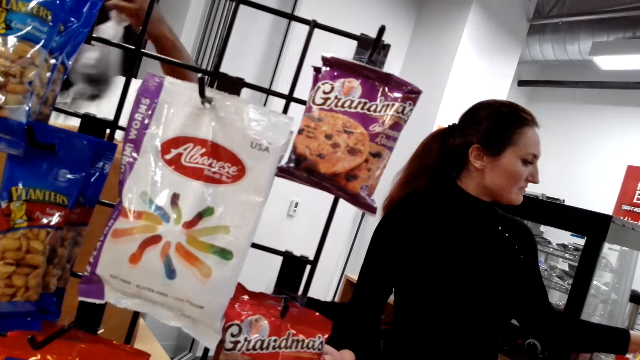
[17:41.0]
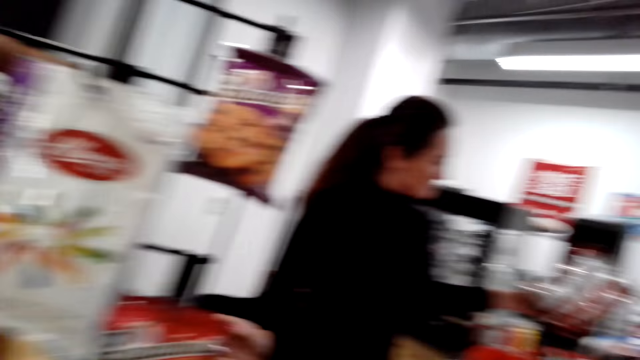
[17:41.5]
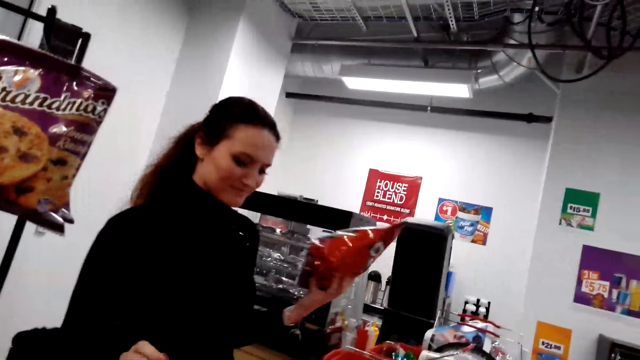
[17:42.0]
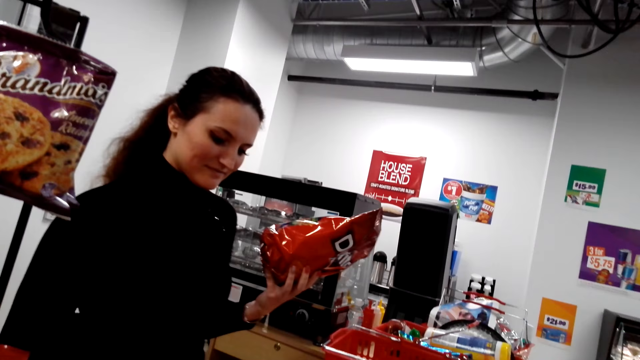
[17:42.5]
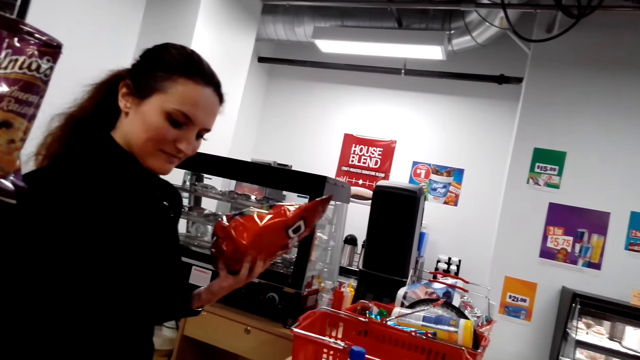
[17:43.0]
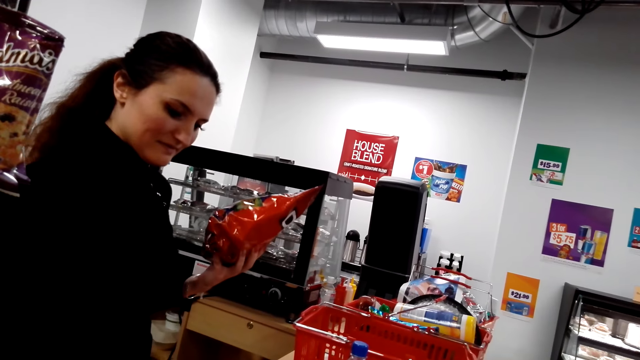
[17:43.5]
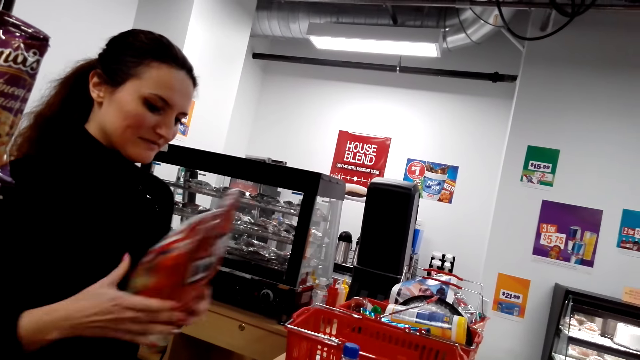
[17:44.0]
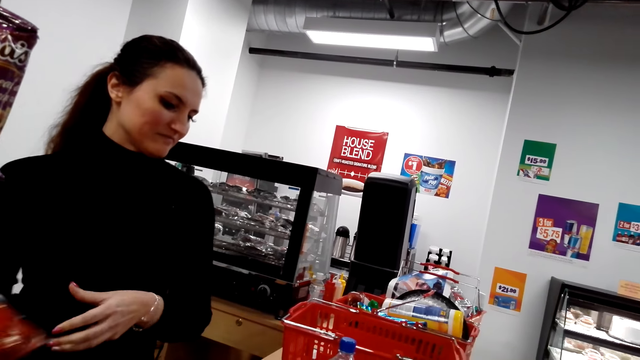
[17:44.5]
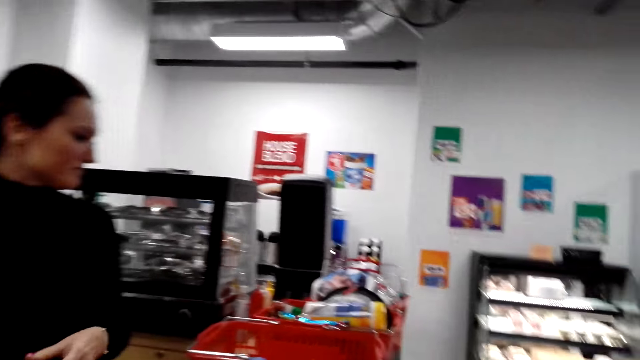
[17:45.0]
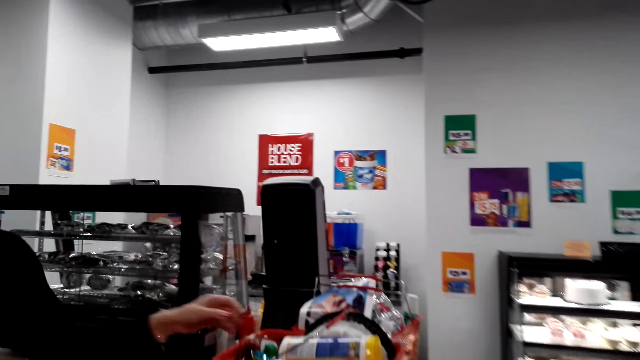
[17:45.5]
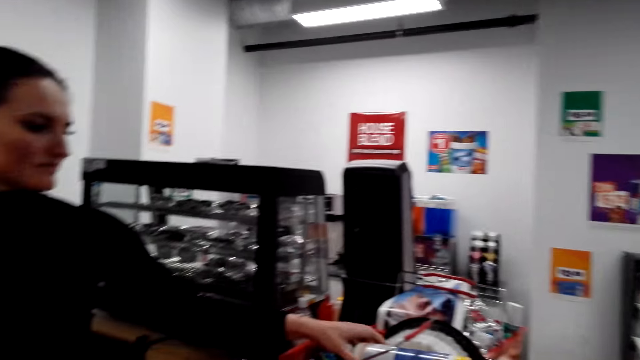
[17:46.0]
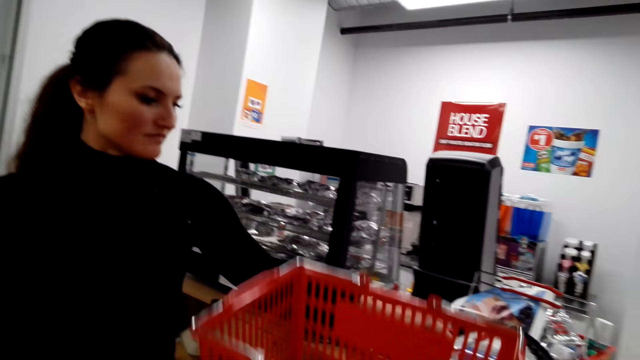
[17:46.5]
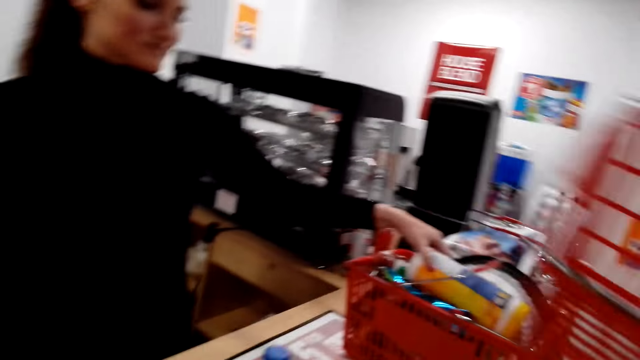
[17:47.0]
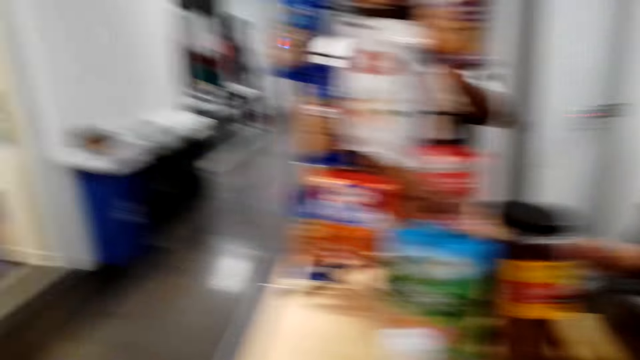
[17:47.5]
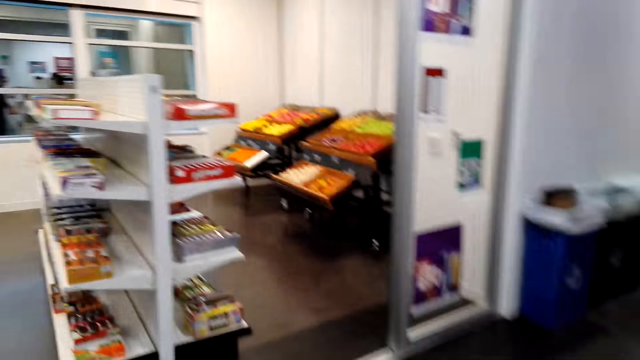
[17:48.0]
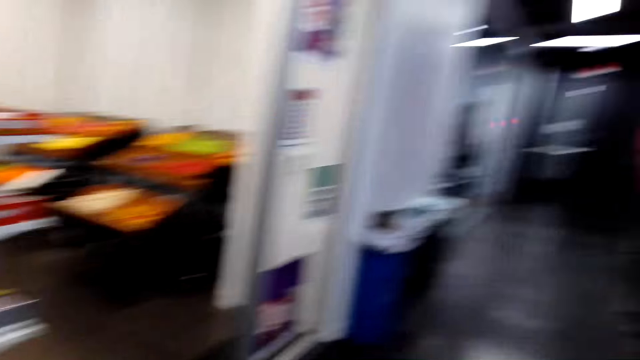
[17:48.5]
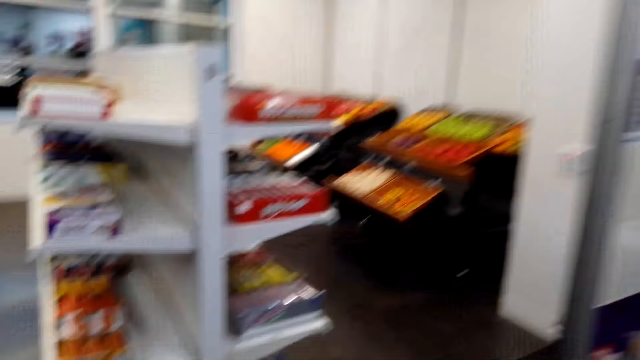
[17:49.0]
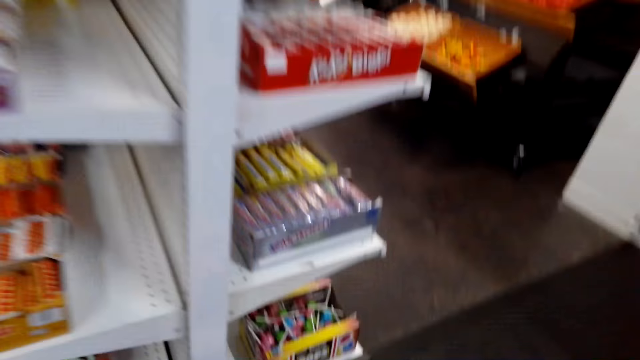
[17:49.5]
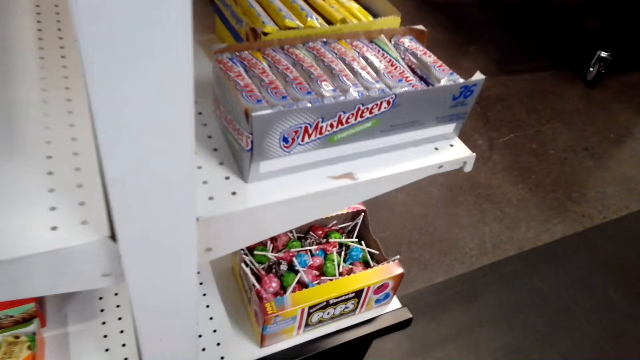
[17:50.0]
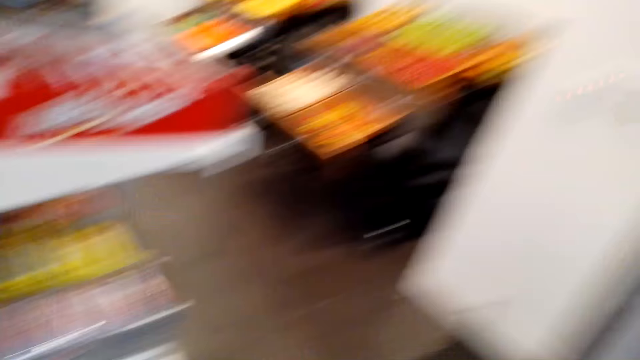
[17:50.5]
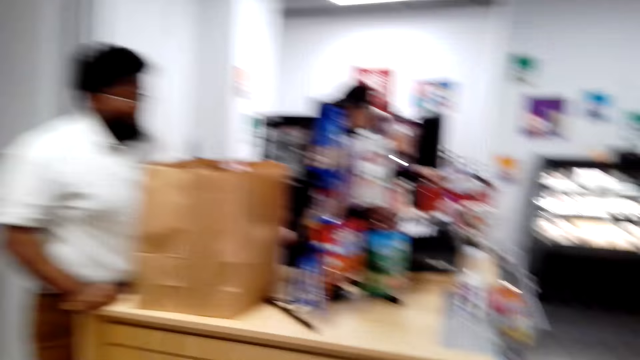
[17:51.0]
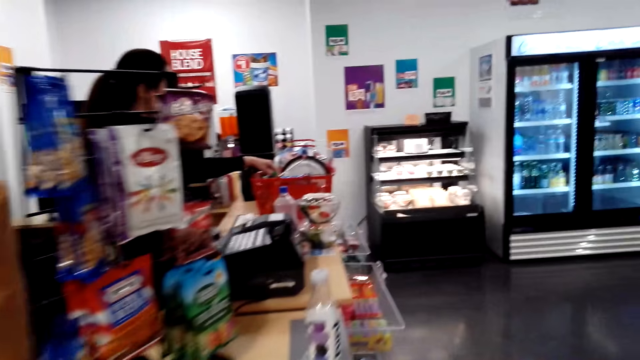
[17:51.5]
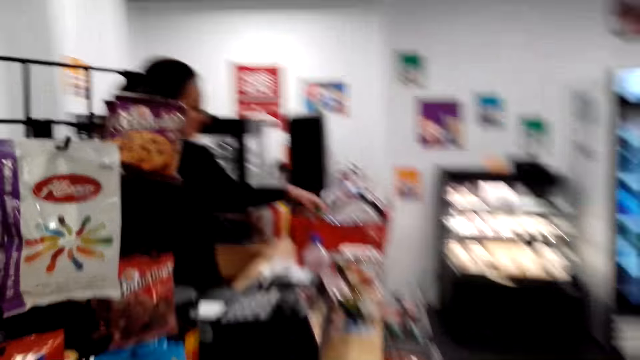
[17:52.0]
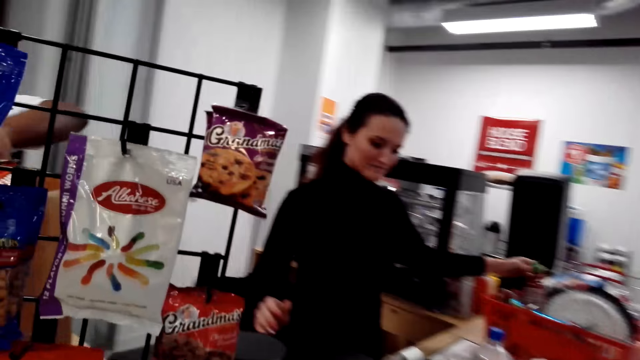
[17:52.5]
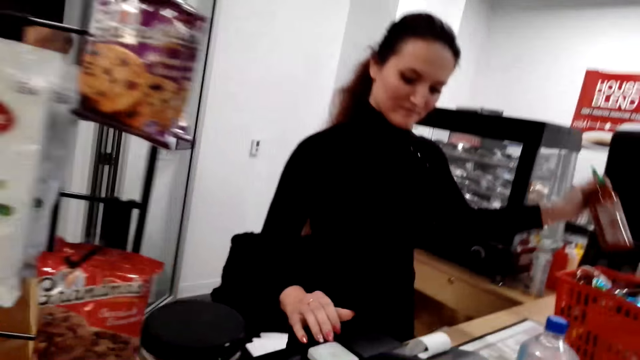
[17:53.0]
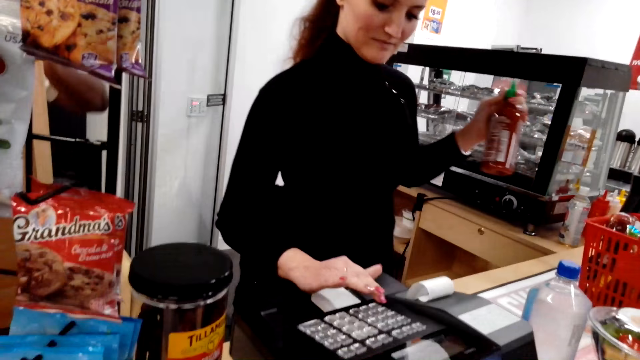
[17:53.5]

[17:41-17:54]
A person takes a packet of crisps. The camera wearer picks the shopping basket from the counter top. They put the shopping basket down on the floor near the shelves, and walk back to the cashier.

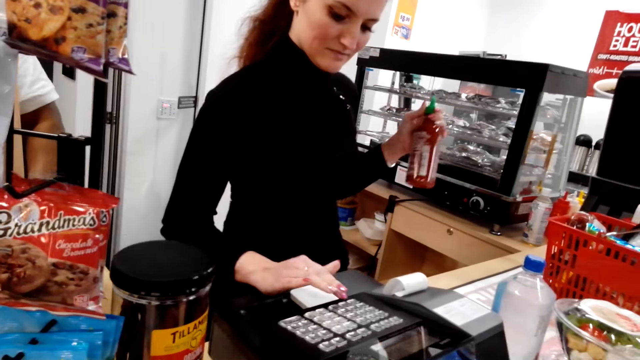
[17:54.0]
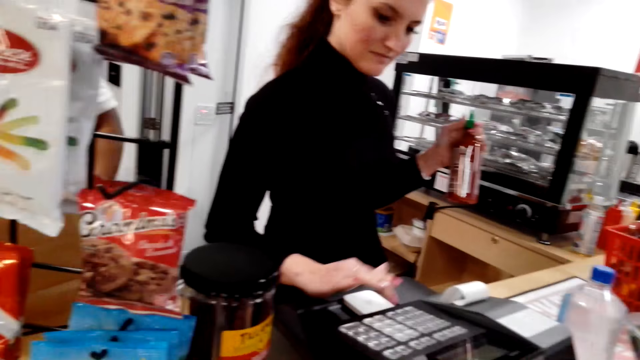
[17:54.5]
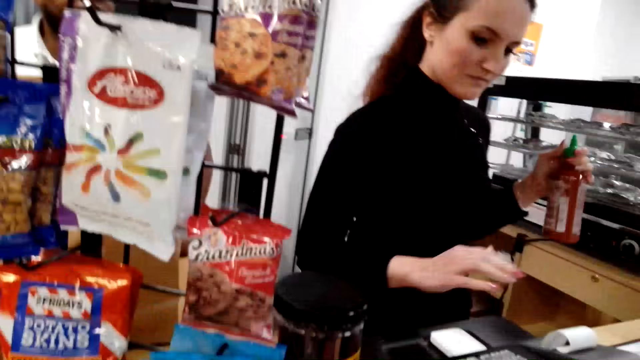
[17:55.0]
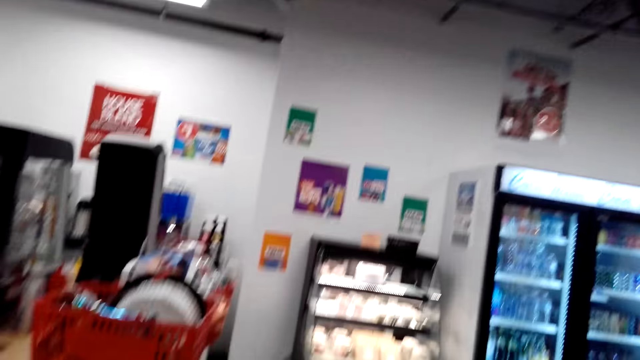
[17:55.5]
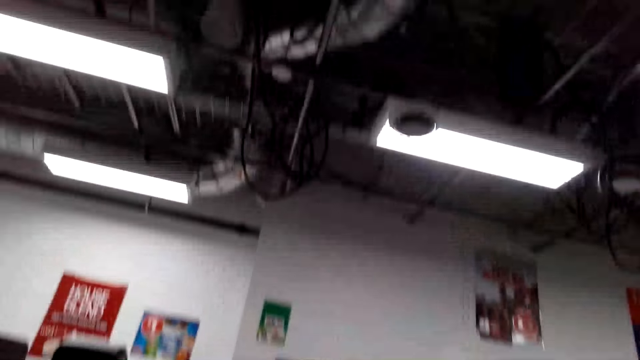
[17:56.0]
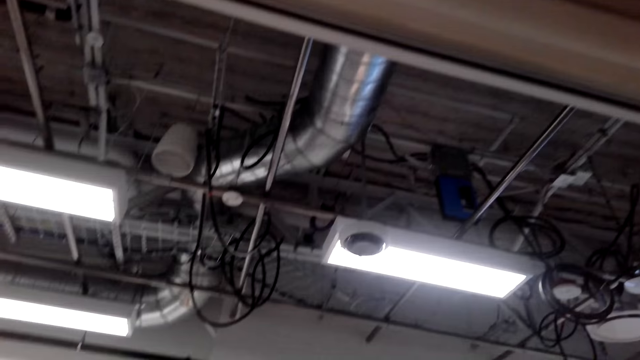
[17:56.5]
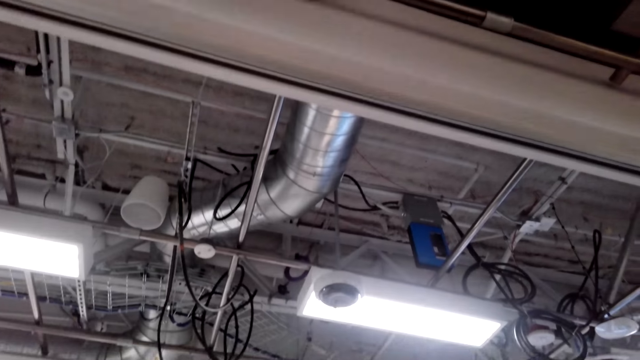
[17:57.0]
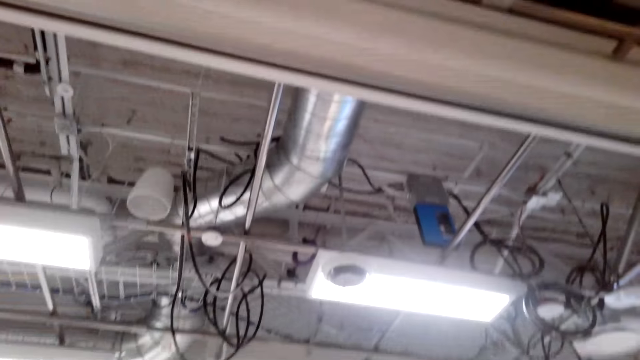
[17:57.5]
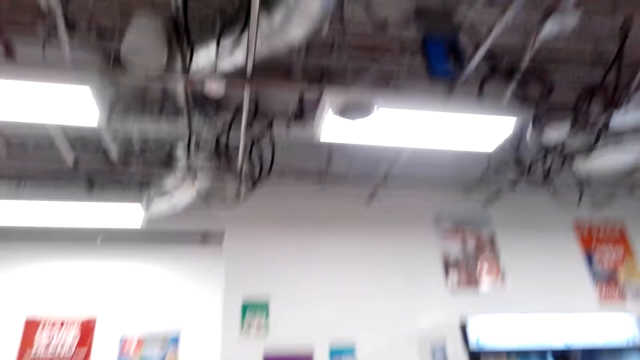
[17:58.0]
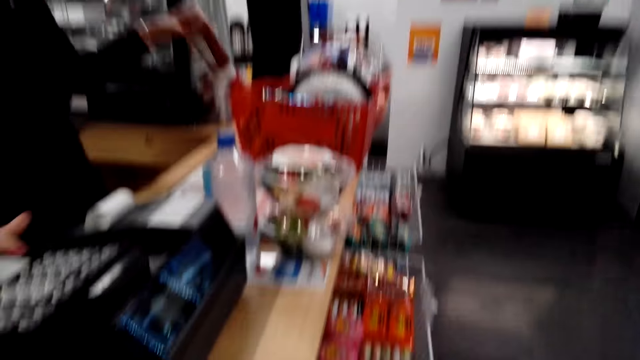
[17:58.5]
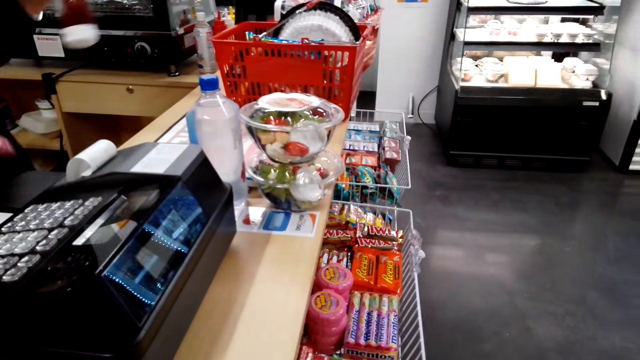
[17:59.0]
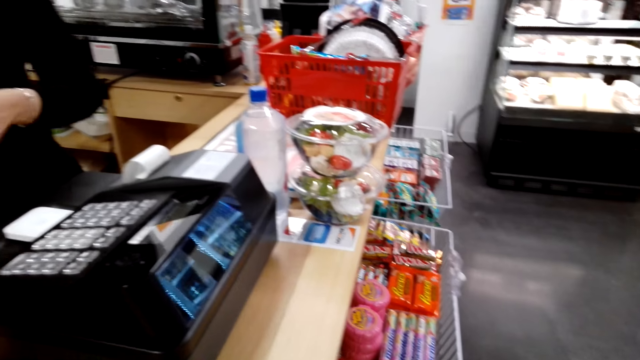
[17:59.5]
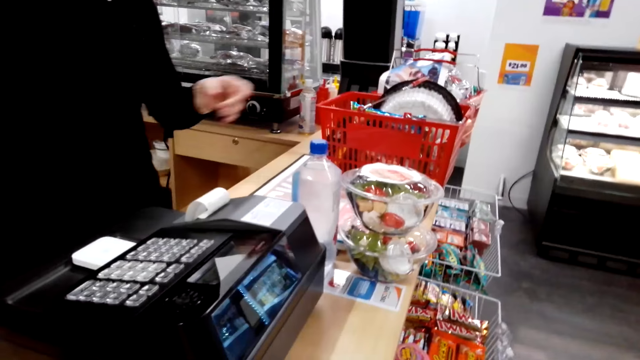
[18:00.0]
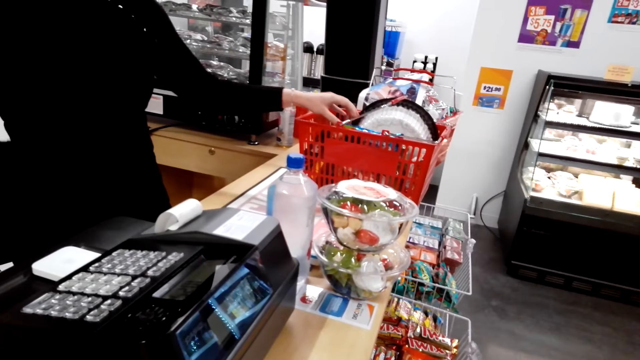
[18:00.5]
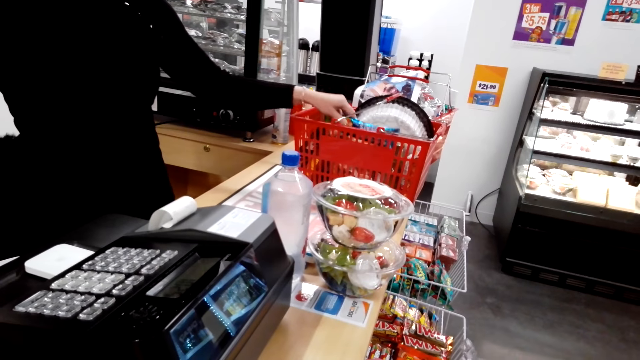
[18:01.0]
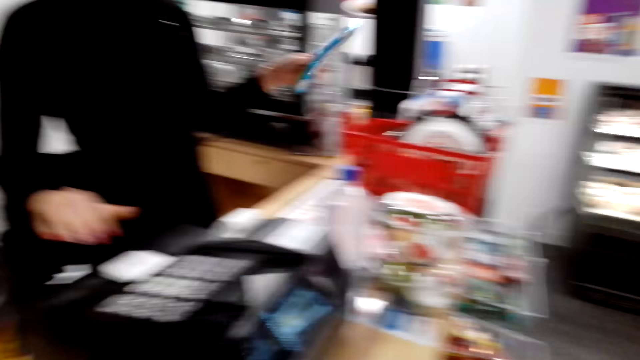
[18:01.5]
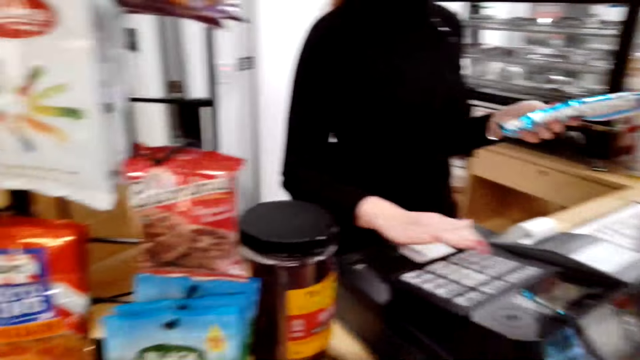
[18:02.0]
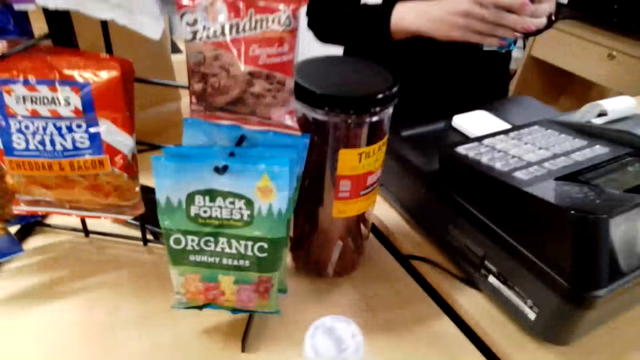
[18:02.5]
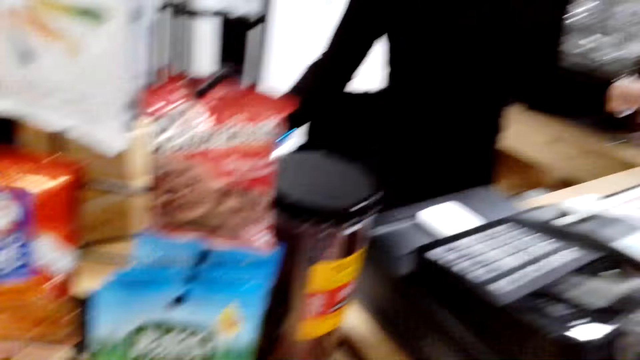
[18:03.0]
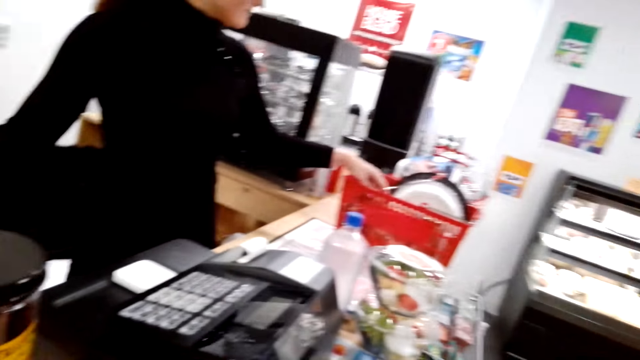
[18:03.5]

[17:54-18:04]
A person uses the machine. The camera wearer looks around. The person takes an item.
